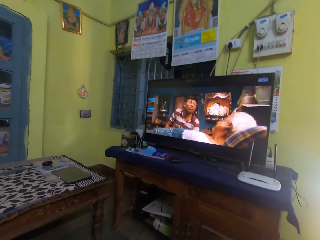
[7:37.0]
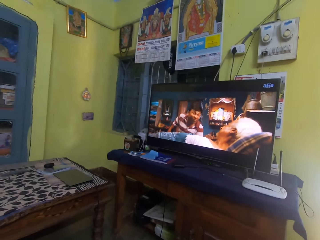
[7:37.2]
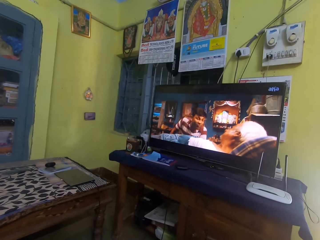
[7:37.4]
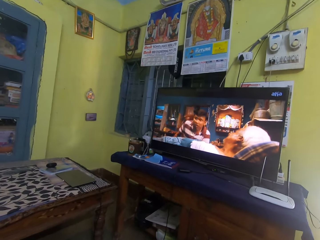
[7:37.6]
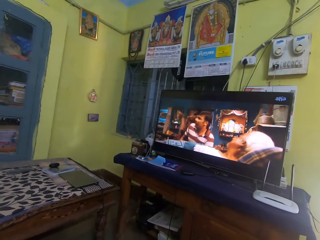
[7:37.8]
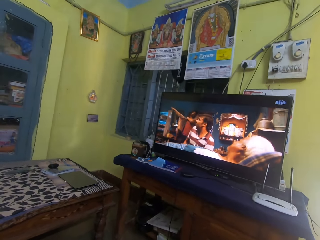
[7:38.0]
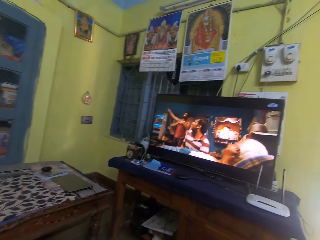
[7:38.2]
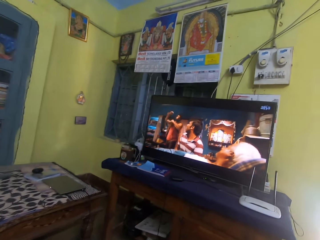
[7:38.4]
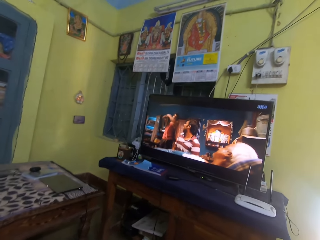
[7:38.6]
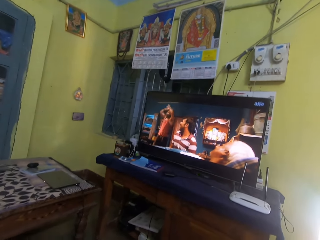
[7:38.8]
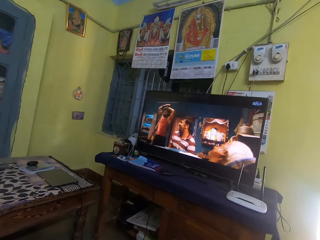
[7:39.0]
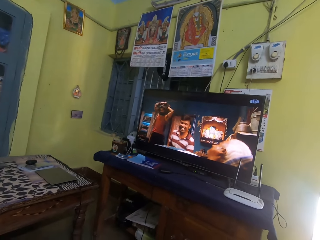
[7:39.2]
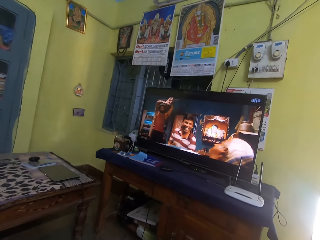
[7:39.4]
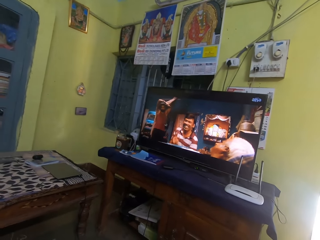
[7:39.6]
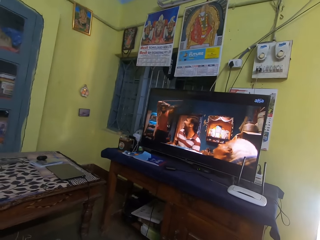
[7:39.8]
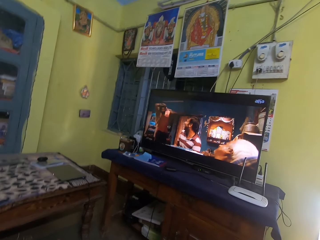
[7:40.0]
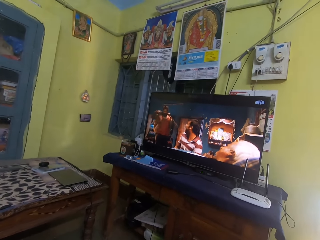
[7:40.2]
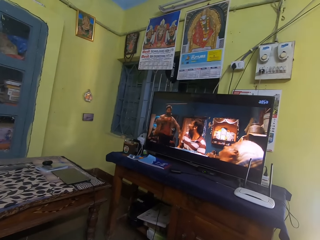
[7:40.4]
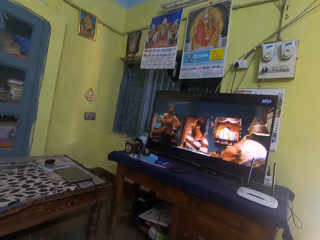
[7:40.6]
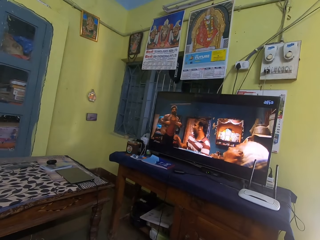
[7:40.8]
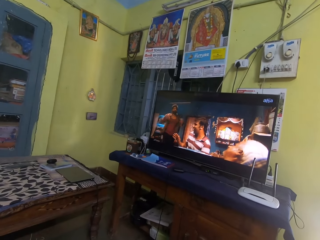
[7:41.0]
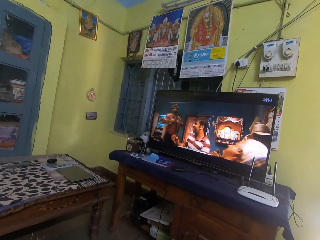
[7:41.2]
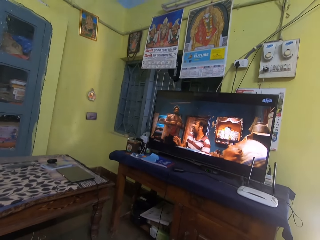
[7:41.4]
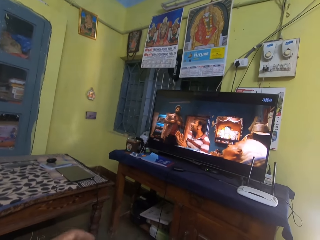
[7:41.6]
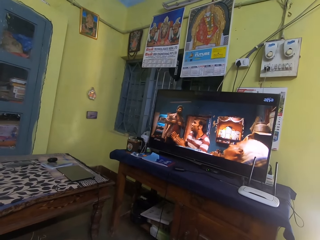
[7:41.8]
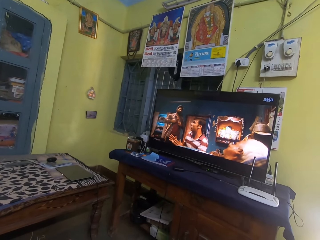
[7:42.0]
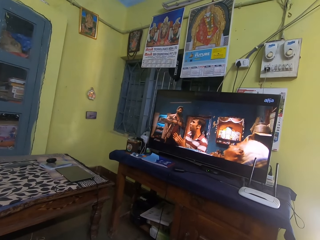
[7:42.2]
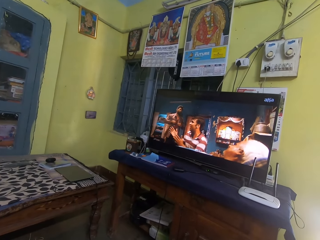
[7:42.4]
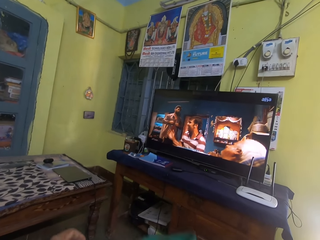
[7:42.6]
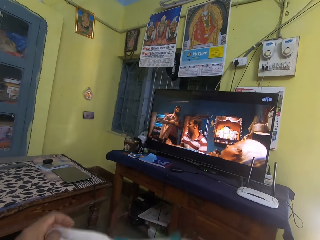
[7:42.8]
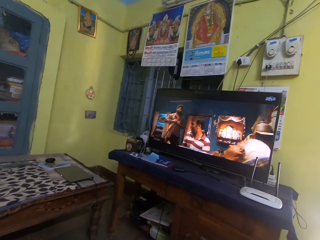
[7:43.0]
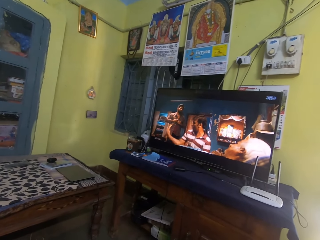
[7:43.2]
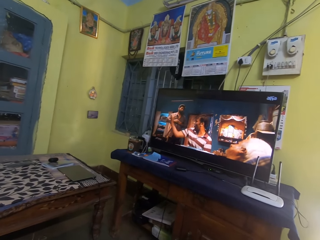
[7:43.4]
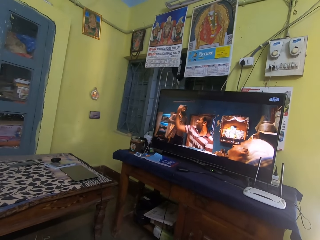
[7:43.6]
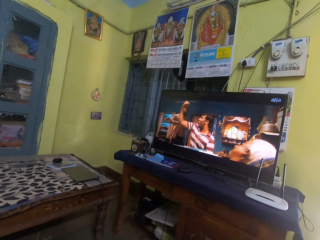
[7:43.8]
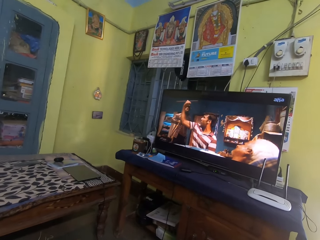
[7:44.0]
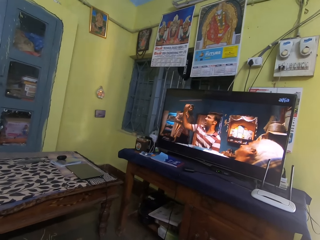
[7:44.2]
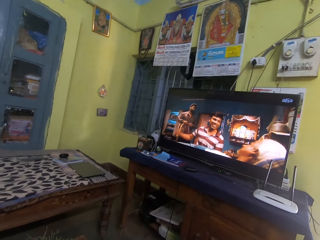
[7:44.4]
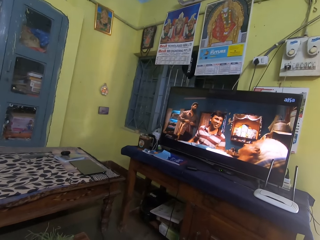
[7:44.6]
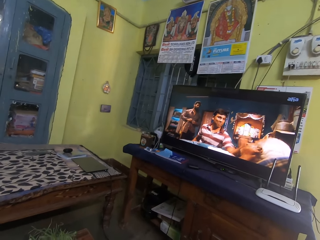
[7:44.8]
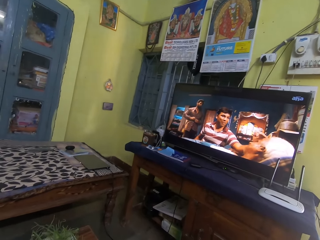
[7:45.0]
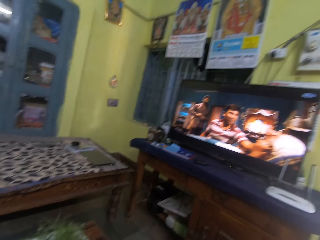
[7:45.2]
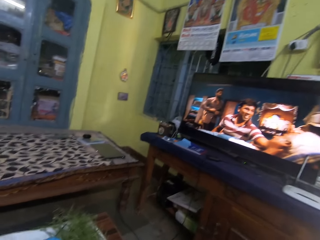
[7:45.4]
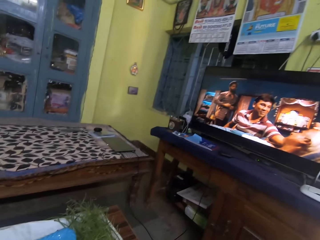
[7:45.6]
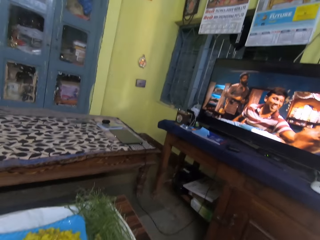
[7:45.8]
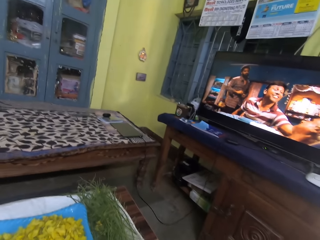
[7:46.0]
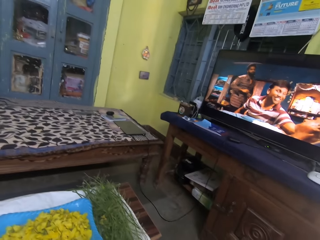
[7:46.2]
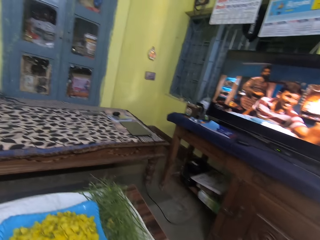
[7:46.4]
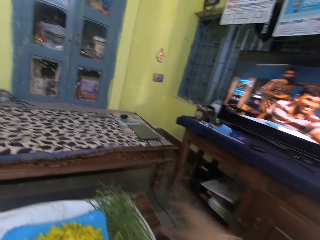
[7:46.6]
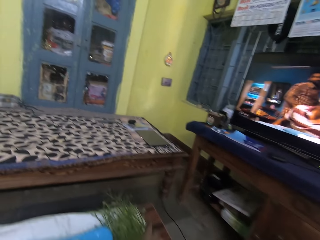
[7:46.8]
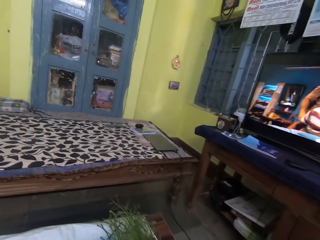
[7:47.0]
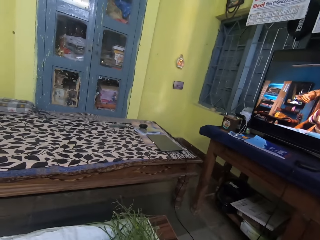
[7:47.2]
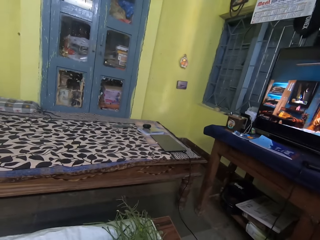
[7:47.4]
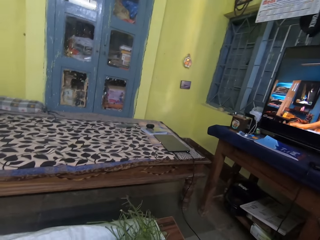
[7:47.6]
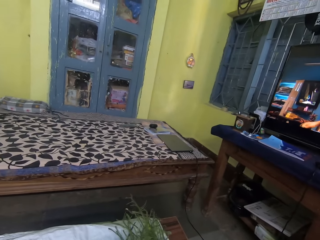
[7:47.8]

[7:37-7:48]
The camera wearer watches television.

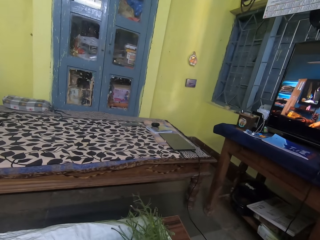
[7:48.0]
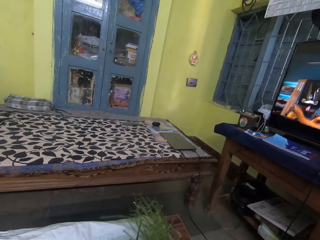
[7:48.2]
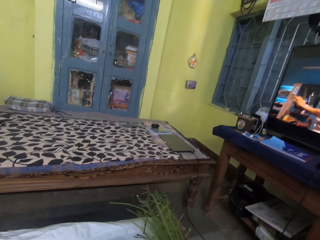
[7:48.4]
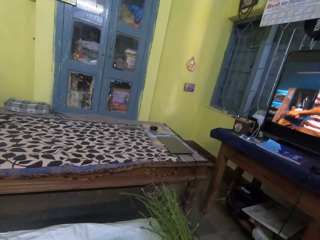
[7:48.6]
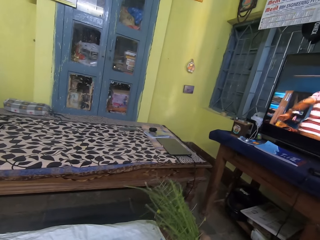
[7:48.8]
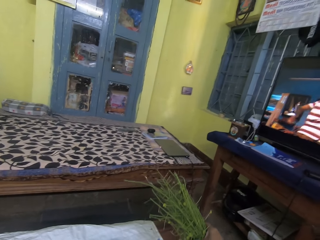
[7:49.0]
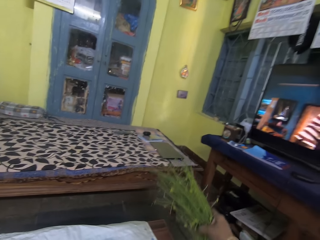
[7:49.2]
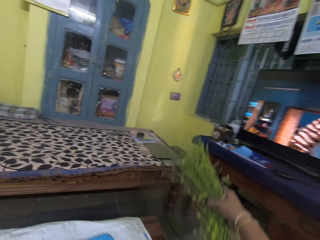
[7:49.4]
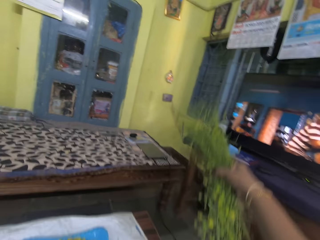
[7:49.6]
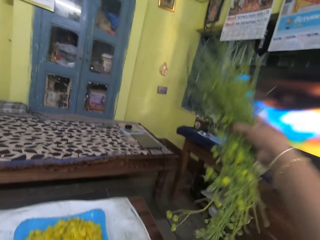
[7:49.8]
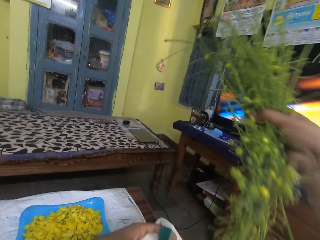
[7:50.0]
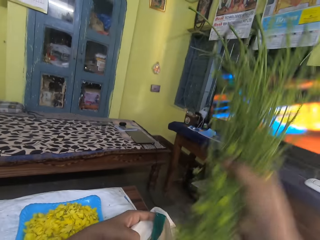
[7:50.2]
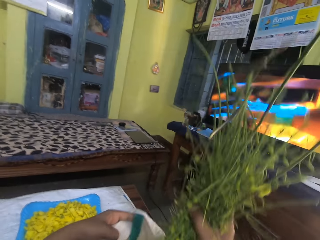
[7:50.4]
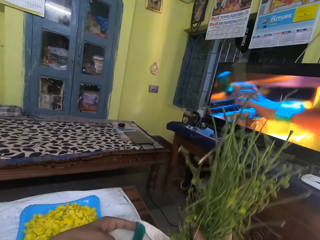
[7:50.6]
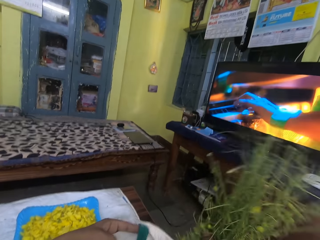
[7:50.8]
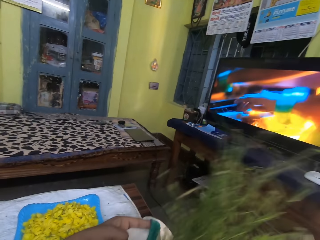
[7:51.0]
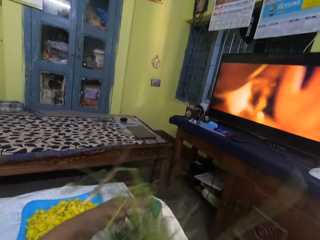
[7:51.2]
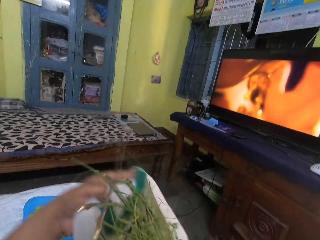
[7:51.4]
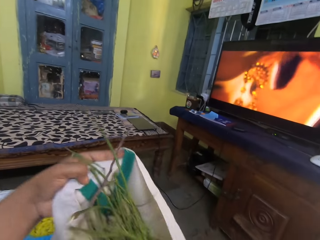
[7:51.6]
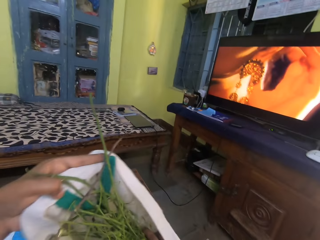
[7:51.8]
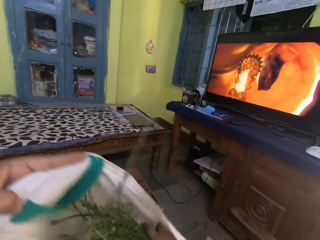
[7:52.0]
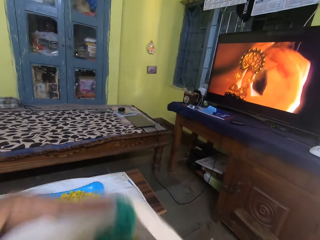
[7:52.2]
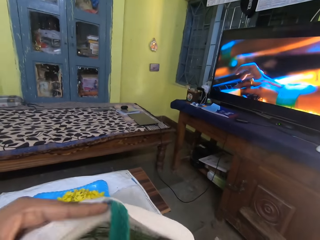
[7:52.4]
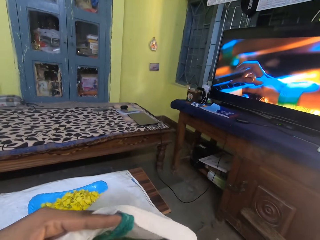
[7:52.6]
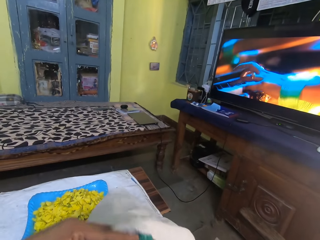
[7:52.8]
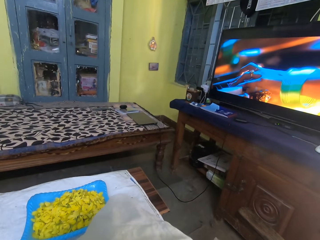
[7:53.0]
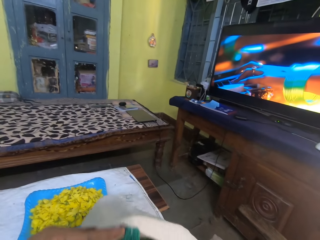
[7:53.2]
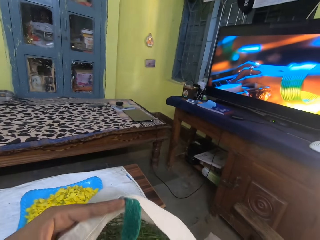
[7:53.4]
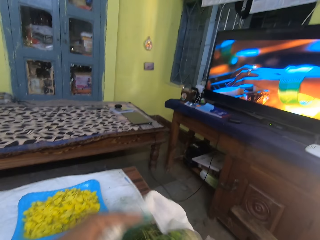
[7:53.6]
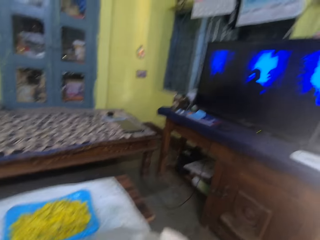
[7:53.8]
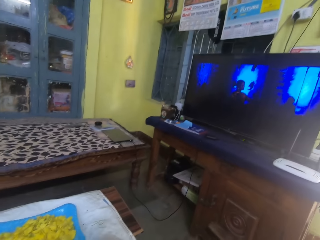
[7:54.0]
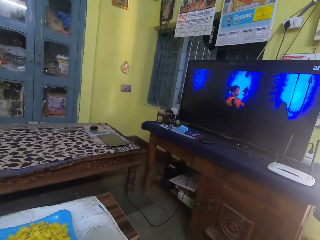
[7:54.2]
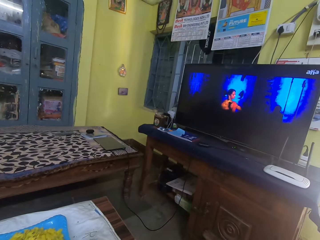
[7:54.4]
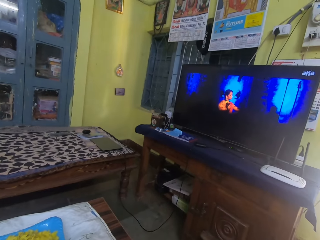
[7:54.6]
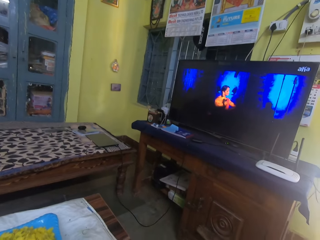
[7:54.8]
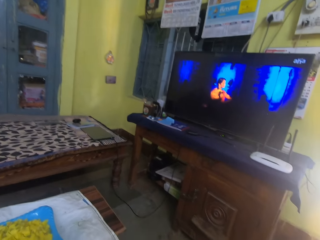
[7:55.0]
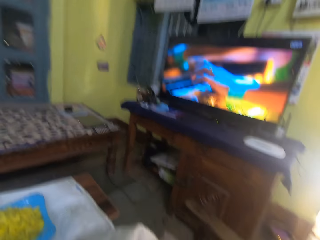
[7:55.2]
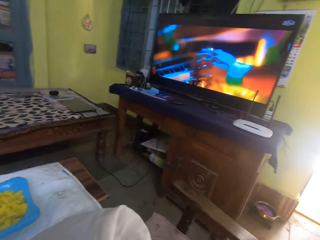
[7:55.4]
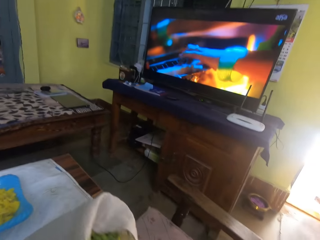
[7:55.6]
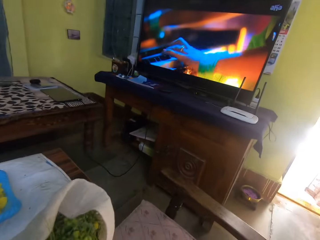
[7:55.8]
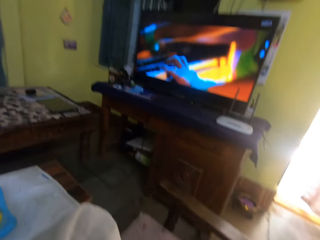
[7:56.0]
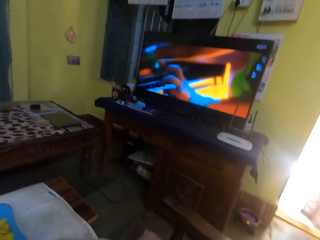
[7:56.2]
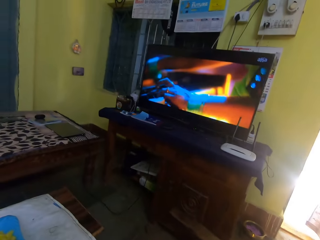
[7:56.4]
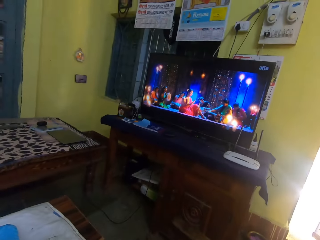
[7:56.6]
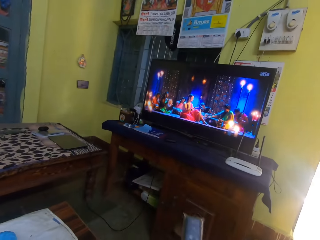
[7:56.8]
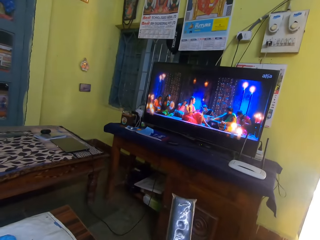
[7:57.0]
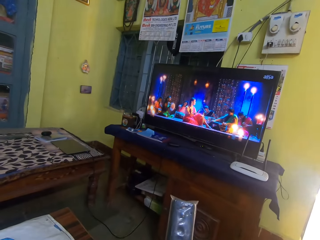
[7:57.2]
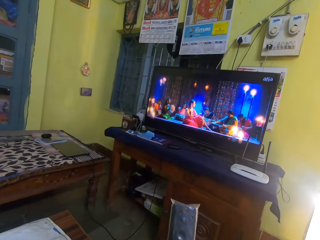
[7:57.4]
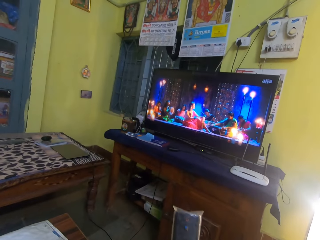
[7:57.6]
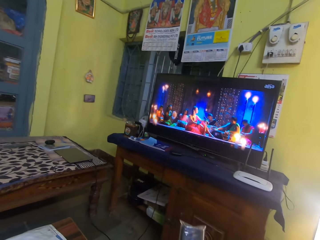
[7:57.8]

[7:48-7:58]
The camera wearer picks branches. They put the branches in a sack. They watch television.
